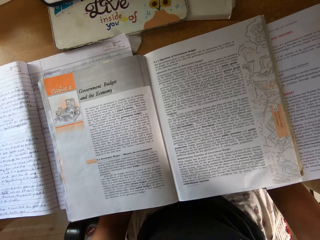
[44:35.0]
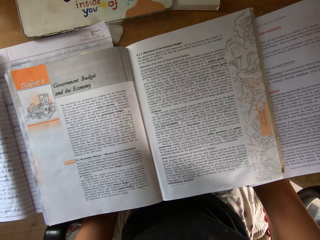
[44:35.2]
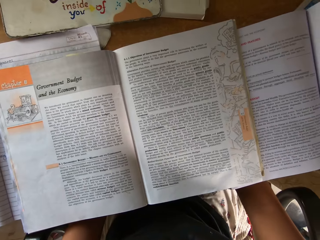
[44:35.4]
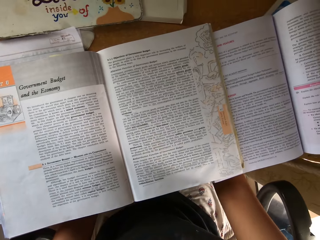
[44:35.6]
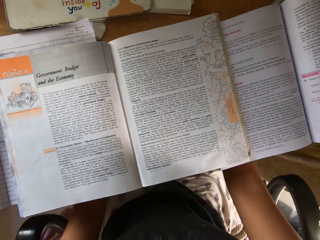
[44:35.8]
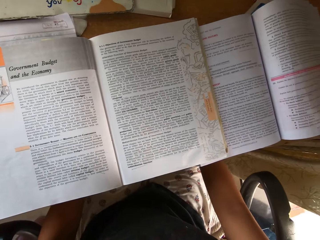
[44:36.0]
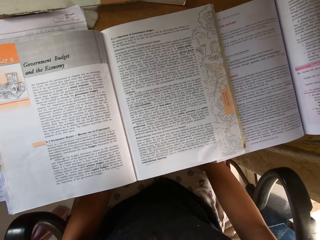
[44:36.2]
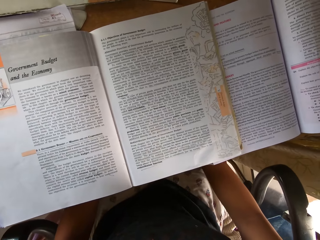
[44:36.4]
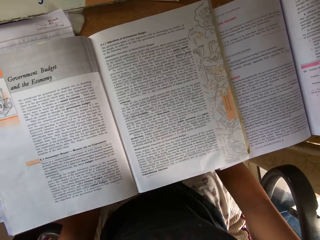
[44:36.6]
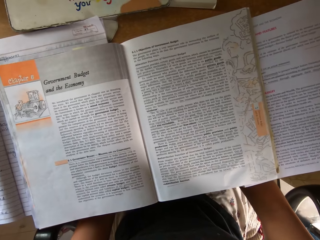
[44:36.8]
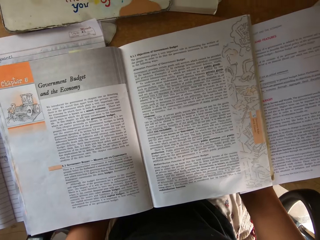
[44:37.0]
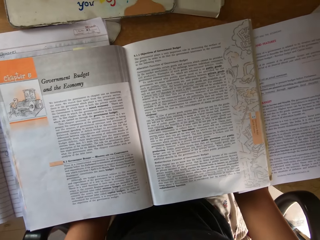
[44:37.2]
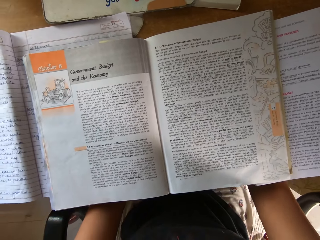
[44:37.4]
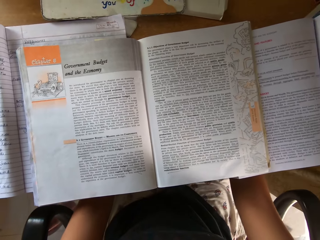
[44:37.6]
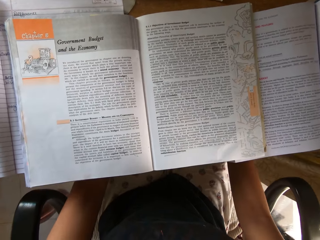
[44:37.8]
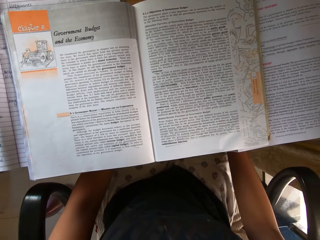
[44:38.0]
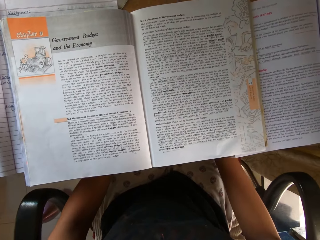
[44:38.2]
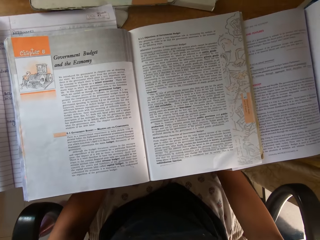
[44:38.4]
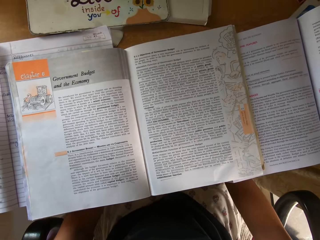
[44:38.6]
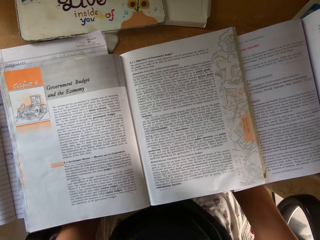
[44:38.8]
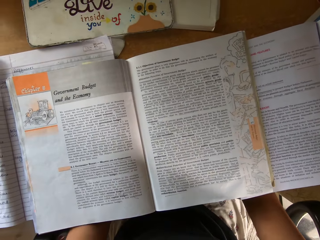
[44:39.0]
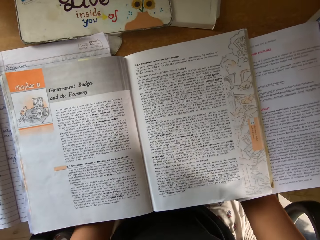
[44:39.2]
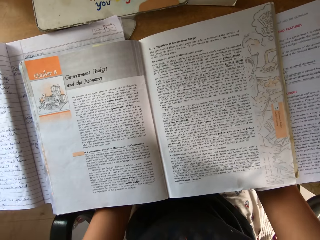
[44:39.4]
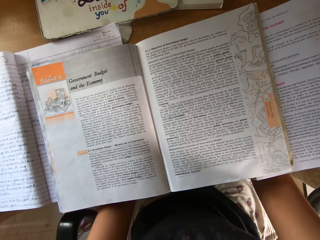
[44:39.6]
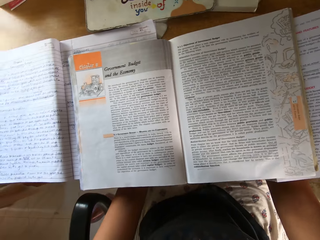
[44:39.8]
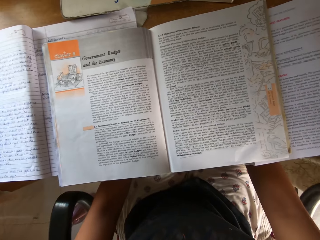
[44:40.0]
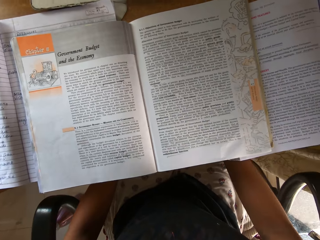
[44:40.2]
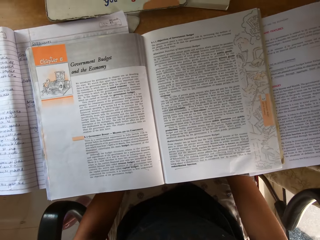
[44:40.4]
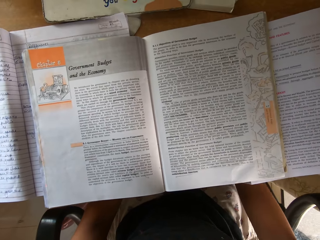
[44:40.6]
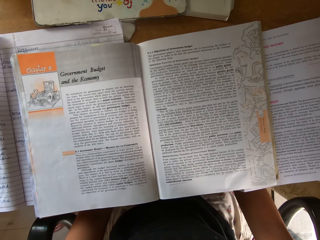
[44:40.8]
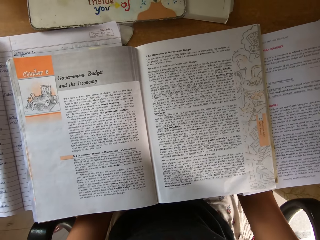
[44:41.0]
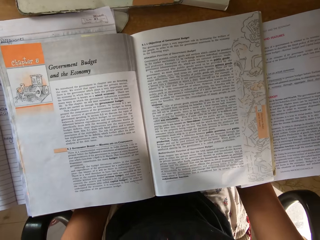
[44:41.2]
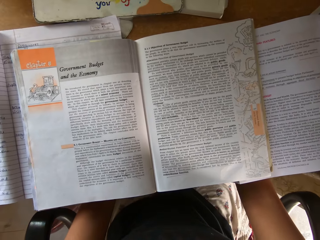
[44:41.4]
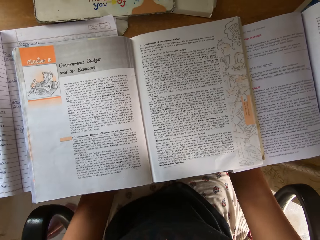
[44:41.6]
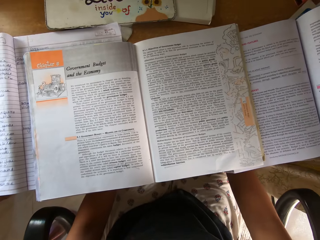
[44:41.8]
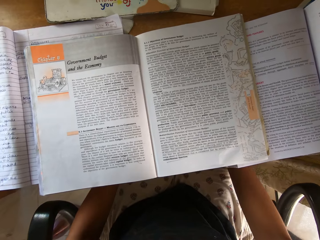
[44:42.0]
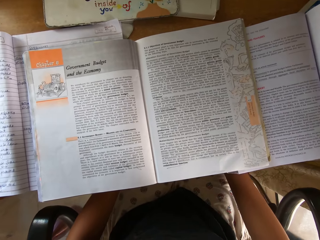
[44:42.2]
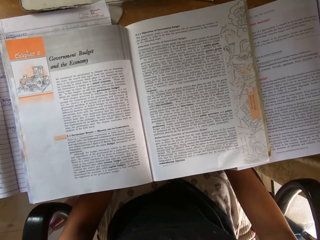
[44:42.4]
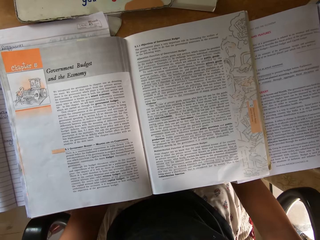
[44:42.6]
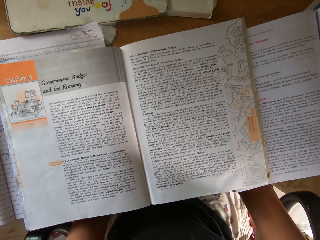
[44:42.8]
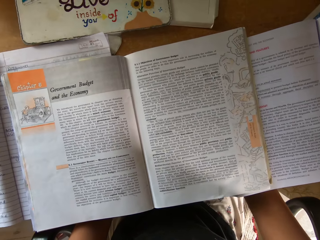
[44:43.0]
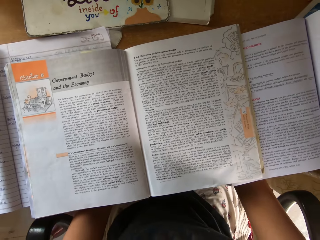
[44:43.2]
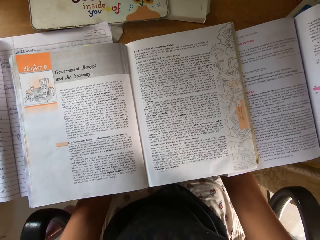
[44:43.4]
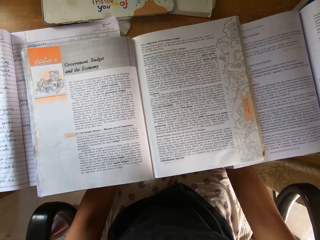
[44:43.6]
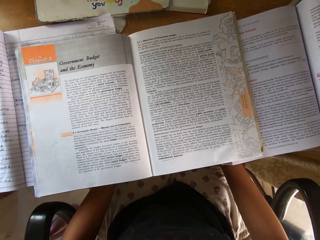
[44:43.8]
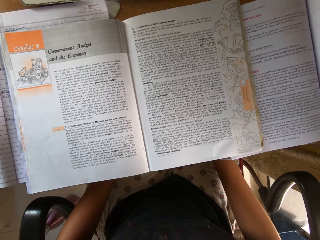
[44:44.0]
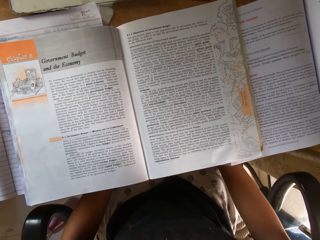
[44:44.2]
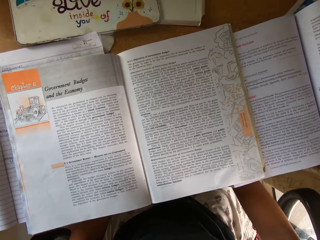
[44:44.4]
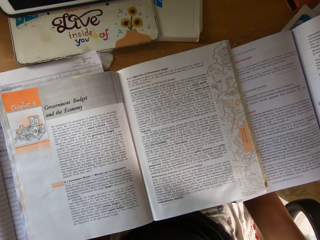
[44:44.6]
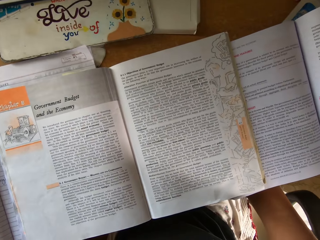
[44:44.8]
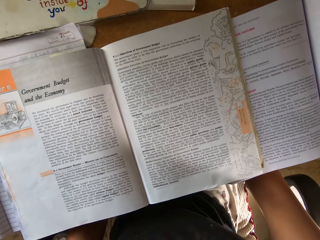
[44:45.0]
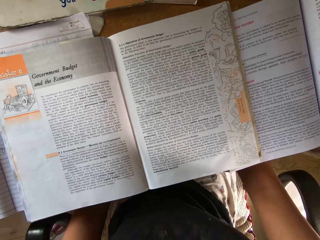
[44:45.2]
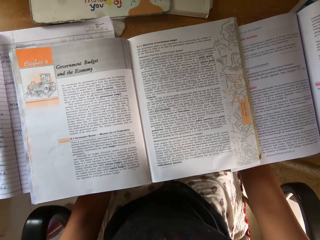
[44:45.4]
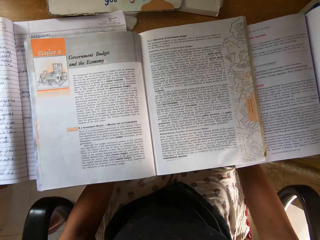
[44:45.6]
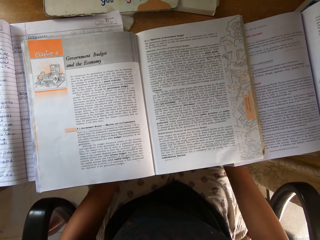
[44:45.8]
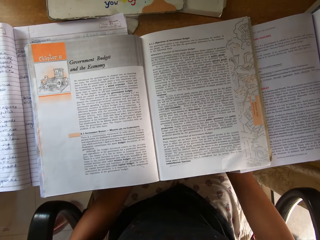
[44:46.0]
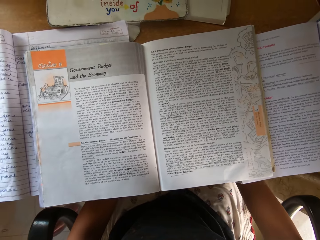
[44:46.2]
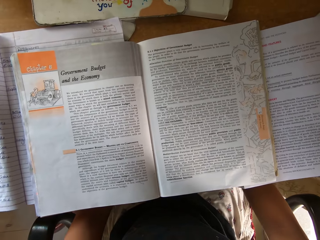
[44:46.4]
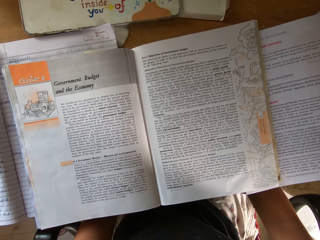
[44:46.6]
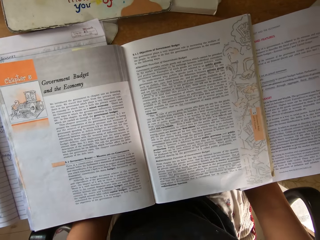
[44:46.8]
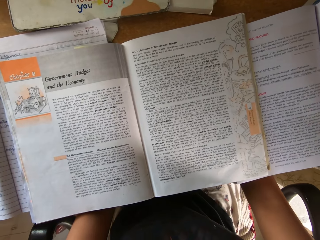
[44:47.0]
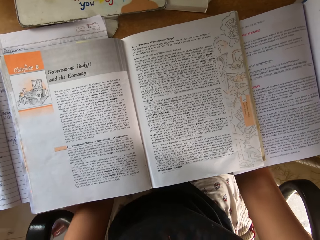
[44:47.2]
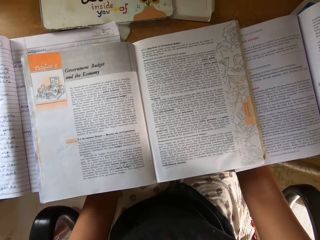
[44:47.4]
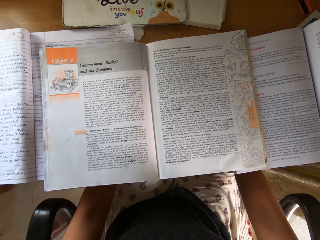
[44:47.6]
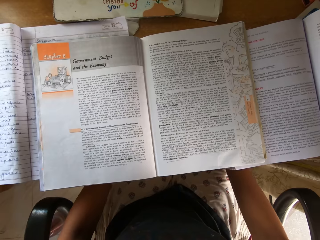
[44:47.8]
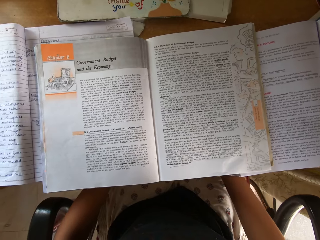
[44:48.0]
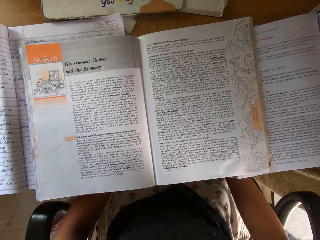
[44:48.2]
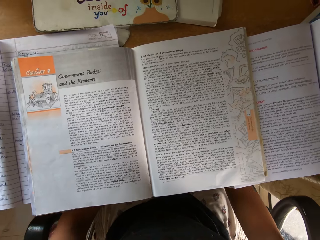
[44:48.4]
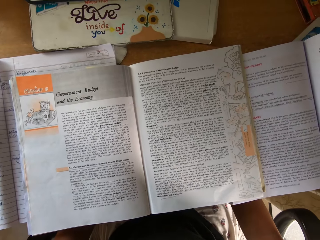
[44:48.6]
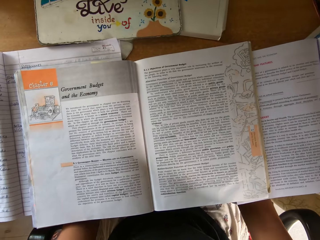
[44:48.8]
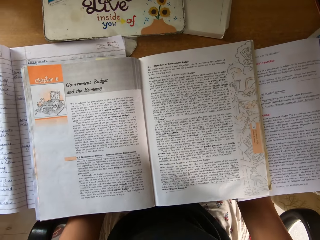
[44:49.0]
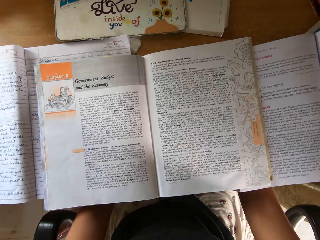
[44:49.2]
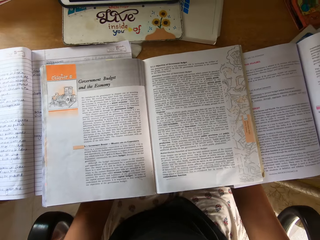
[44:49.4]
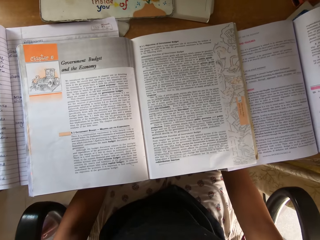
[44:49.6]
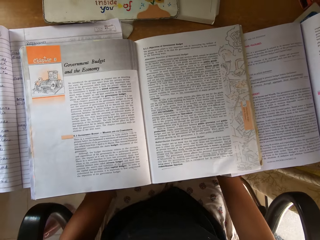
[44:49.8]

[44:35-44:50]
The camera wearer reads the textbook repeatedly.

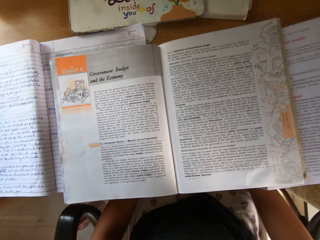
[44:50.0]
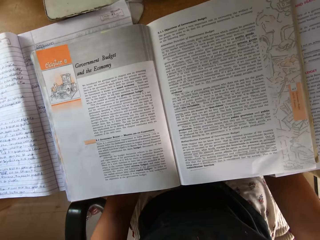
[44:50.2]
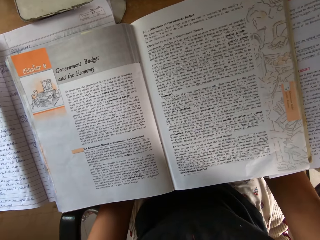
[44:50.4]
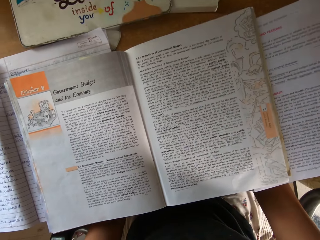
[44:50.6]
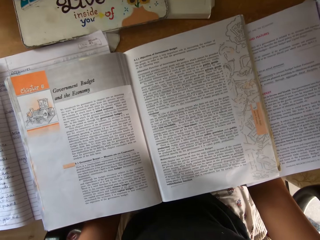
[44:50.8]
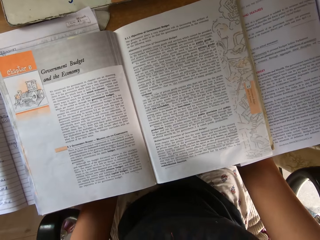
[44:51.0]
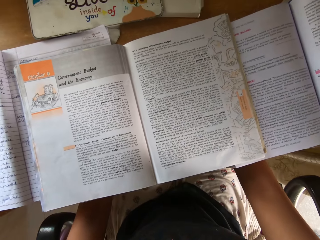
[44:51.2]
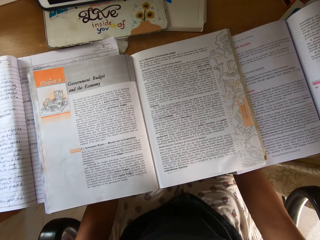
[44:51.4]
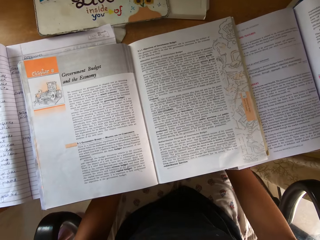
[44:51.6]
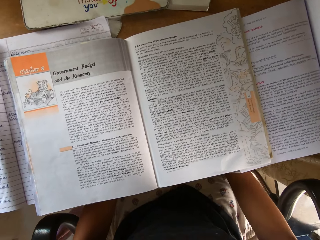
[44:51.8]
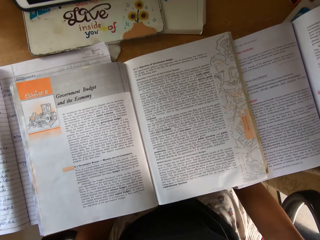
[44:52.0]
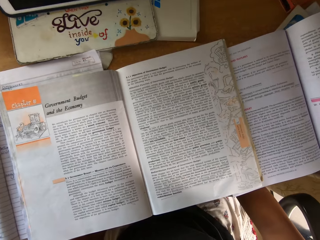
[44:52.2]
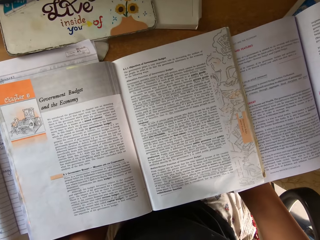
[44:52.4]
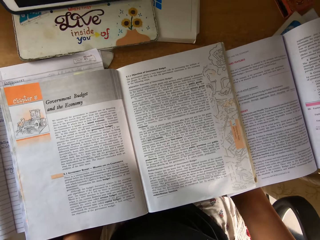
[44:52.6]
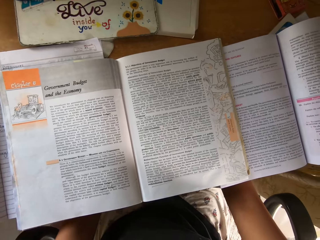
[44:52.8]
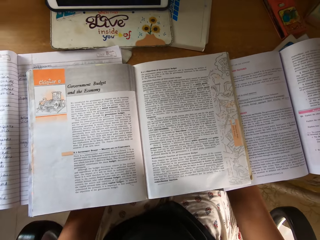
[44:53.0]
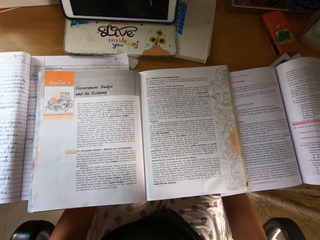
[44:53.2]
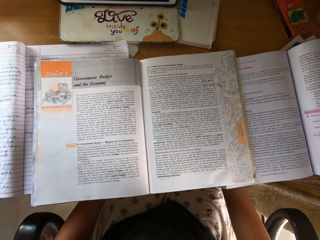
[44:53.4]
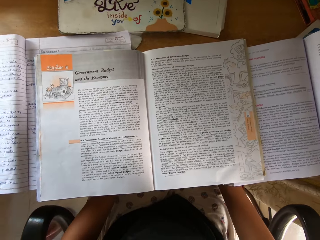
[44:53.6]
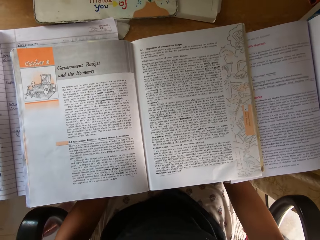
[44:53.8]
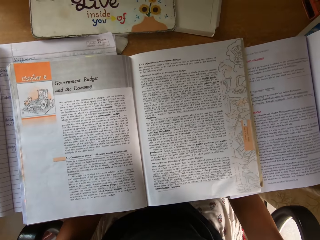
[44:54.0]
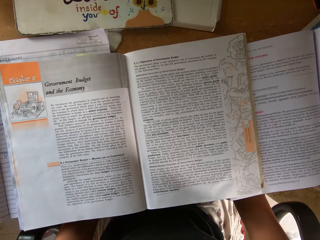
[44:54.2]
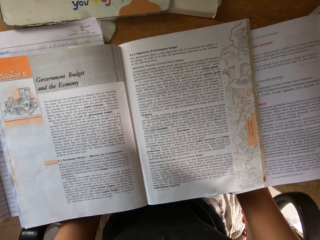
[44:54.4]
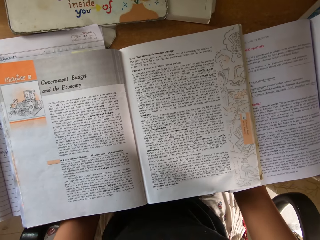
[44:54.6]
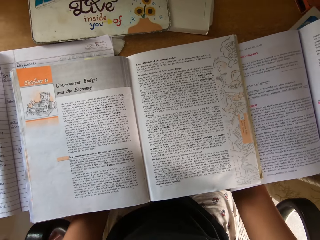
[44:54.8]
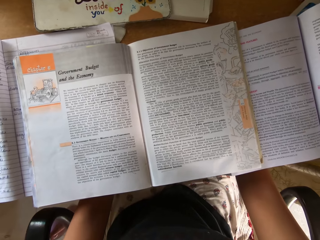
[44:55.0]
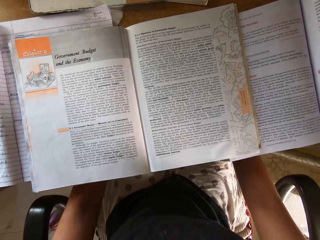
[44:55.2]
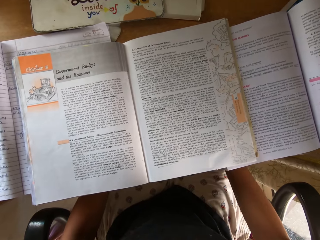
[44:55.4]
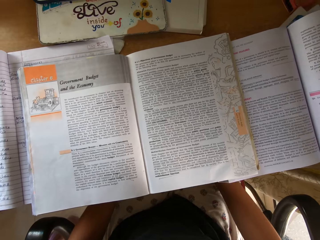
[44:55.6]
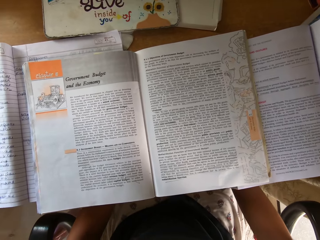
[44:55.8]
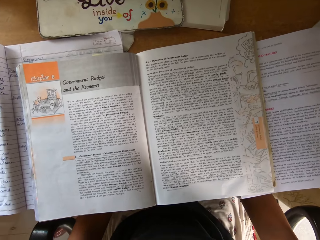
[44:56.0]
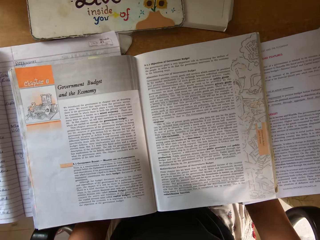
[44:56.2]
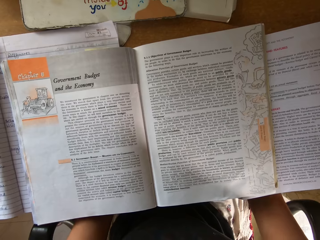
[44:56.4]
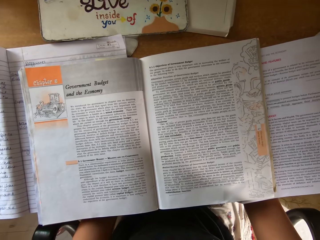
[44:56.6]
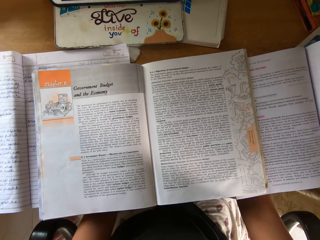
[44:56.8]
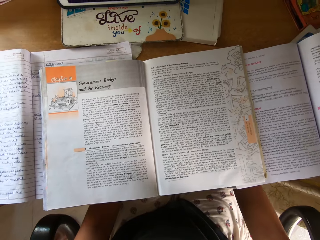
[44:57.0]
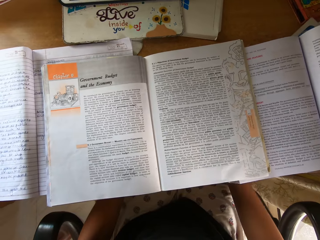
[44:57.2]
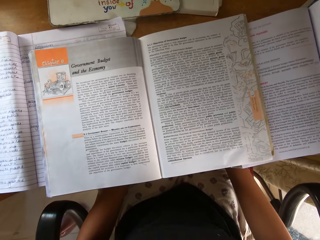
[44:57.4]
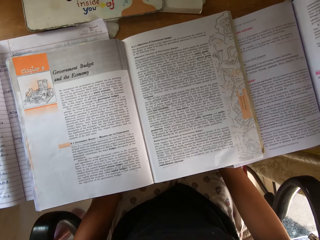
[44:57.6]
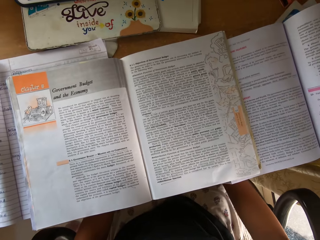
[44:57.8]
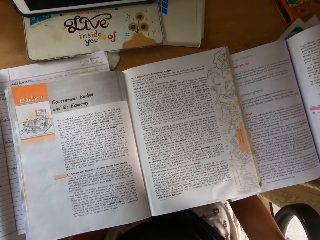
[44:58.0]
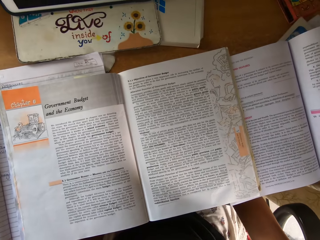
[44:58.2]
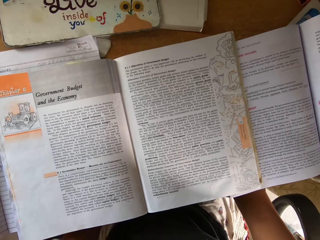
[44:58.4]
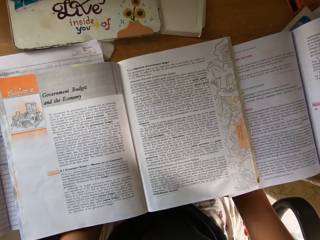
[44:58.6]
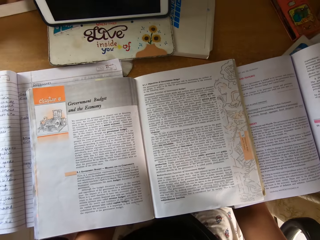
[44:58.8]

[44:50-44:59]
The camera wearer reads the textbook.
